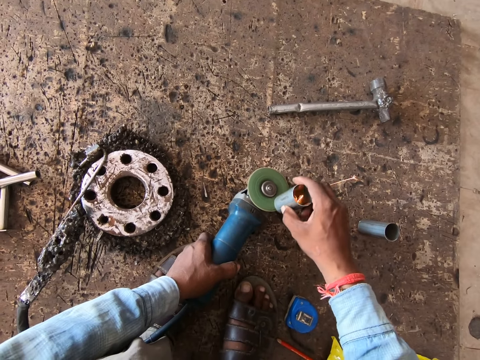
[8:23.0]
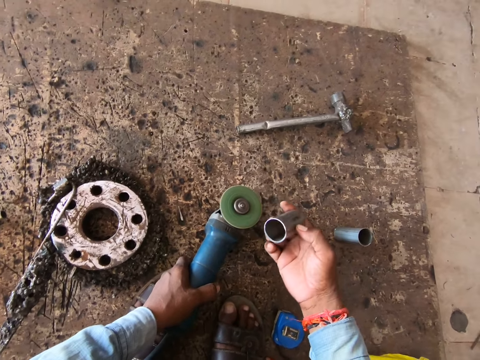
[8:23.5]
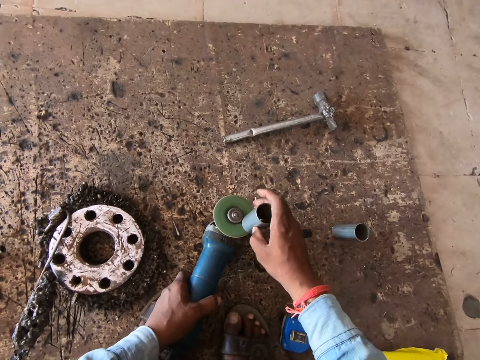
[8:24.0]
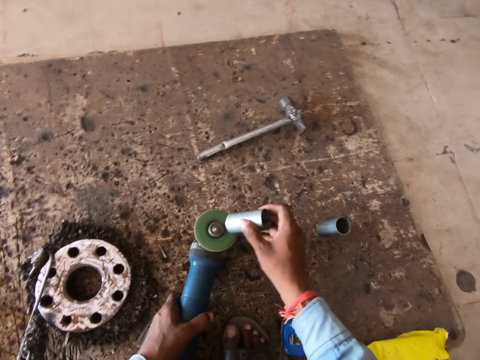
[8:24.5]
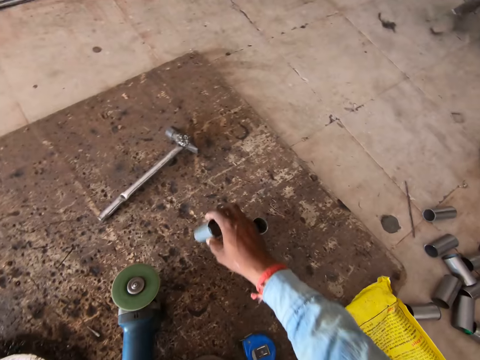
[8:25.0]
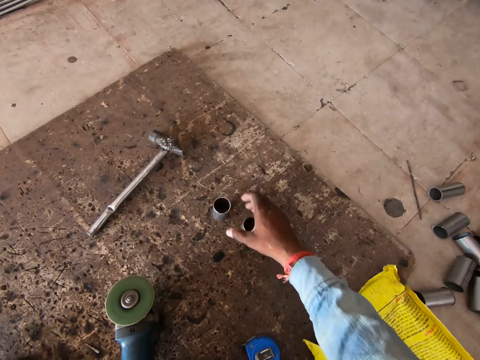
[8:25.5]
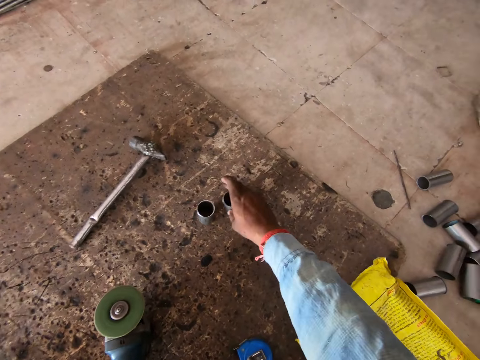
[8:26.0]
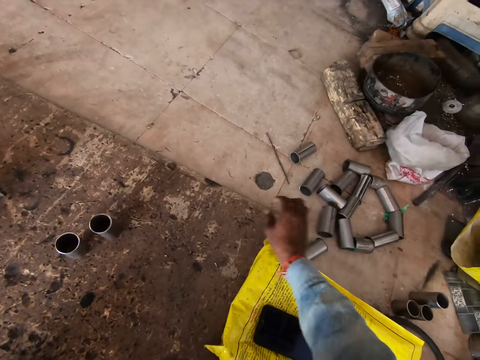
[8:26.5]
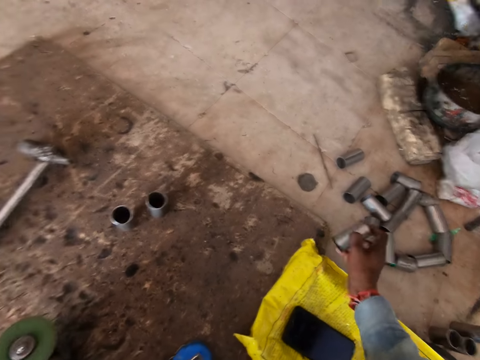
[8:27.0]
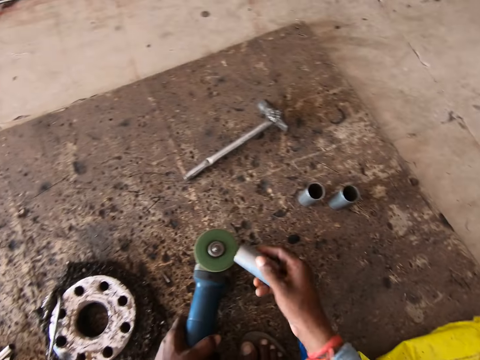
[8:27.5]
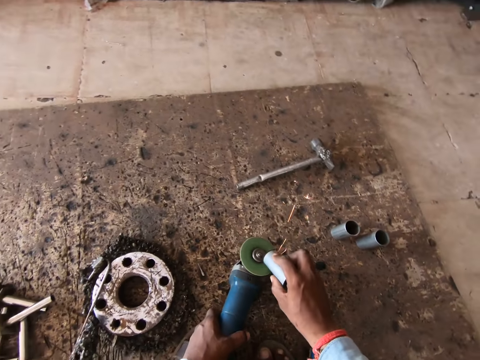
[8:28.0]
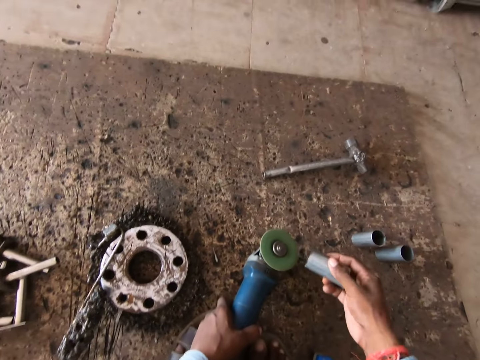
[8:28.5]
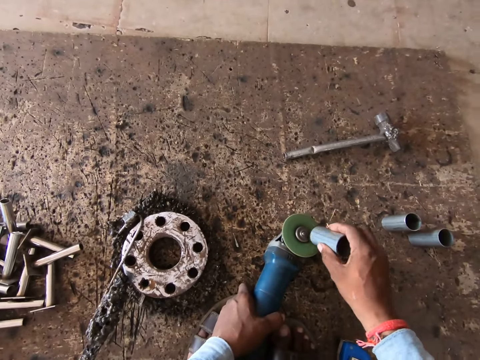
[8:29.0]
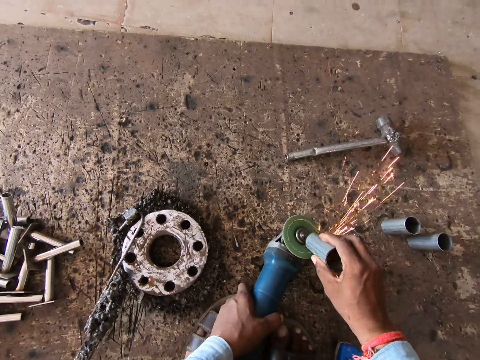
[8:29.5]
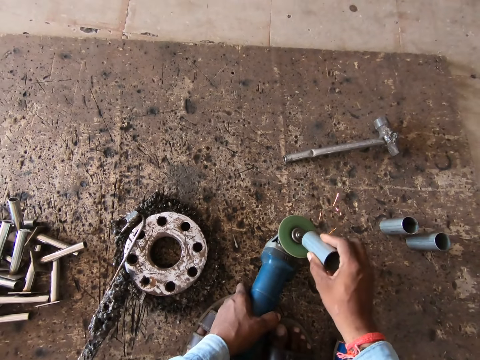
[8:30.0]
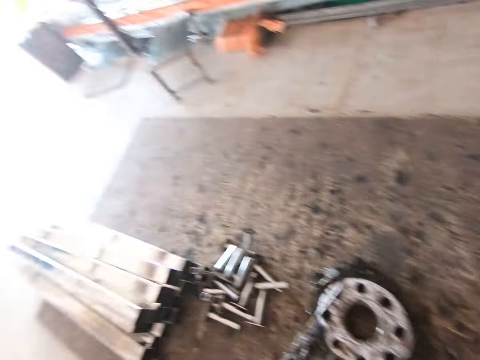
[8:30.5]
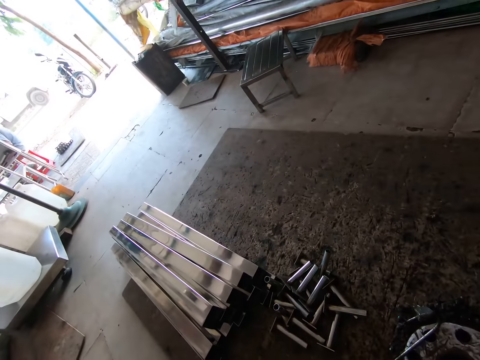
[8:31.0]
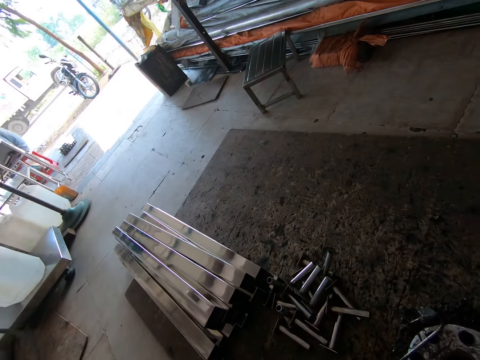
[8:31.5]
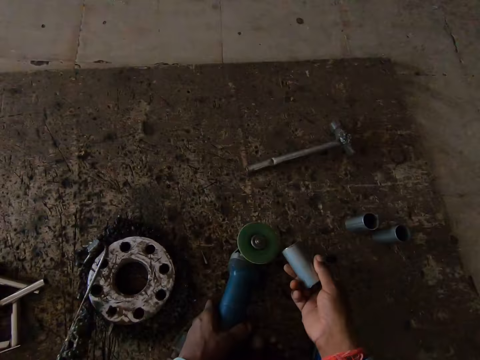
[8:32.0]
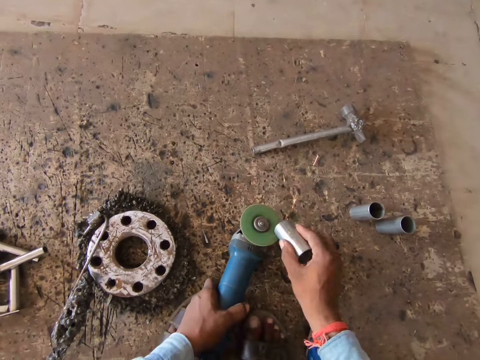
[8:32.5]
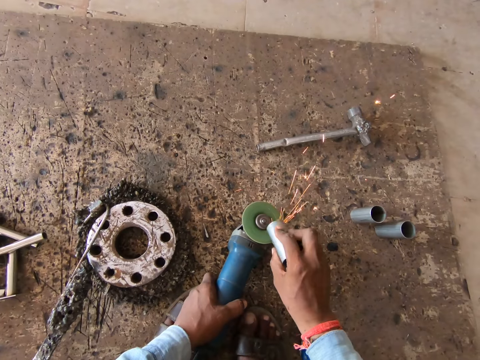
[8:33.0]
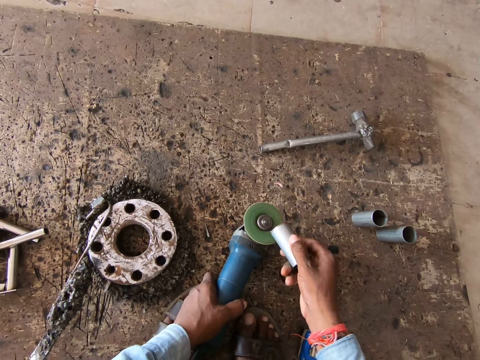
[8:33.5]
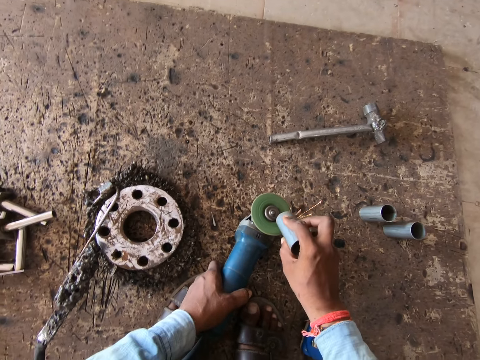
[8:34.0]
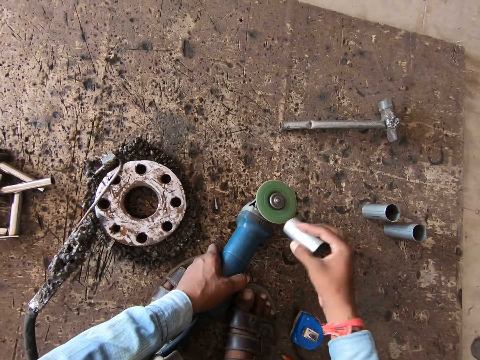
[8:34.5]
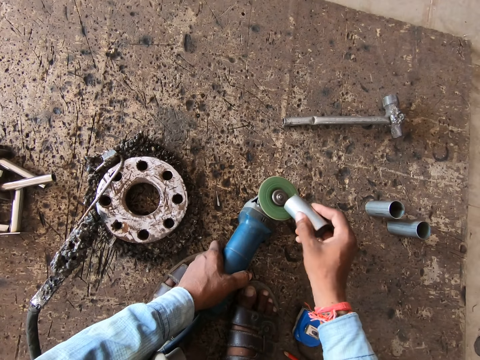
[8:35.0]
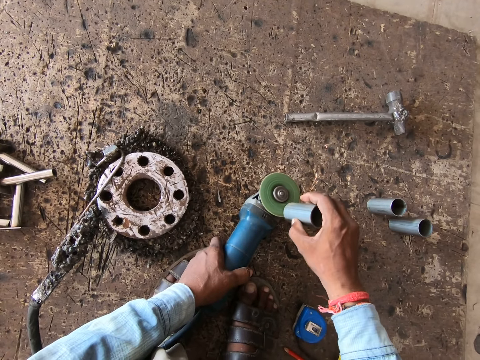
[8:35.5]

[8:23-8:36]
The camera wearer drops the polished cylindrical piece on the ground with his right hand. He picks up the cylindrical piece of metal from the ground with his right hand. He drops the cylindrical piece of metal on the ground with his right hand. He picks up the cylindrical piece of metal from the ground with his right hand. He polishes the cylindrical piece of metal in his right hand with the hand polisher in his left hand. He welds the metal on the grinding machine.

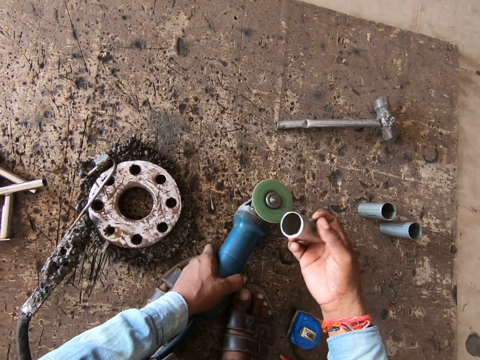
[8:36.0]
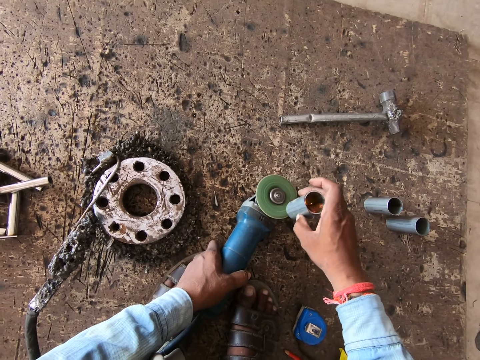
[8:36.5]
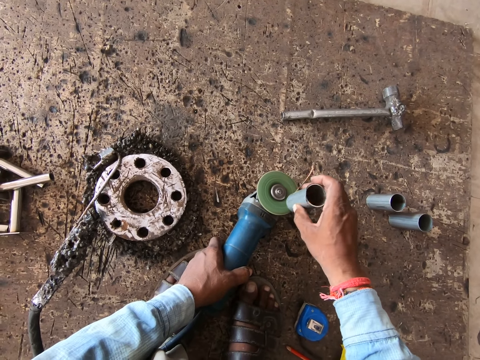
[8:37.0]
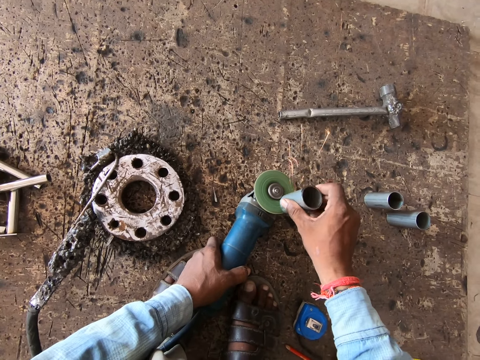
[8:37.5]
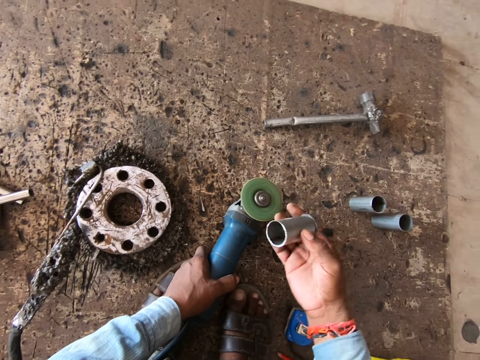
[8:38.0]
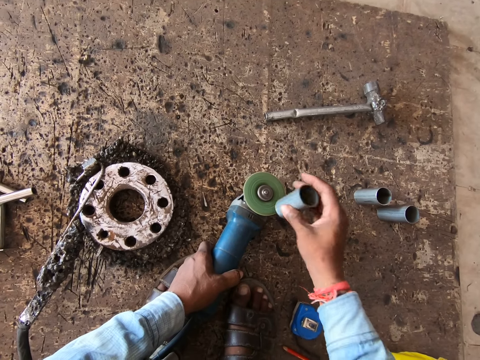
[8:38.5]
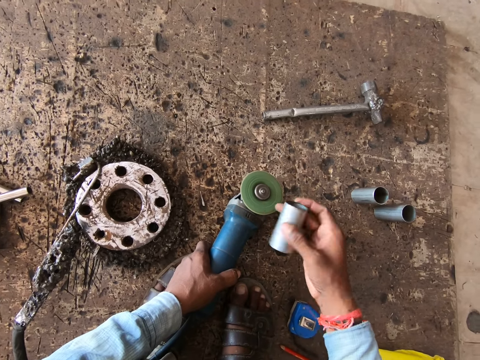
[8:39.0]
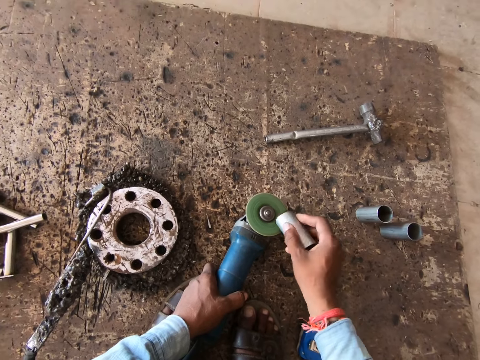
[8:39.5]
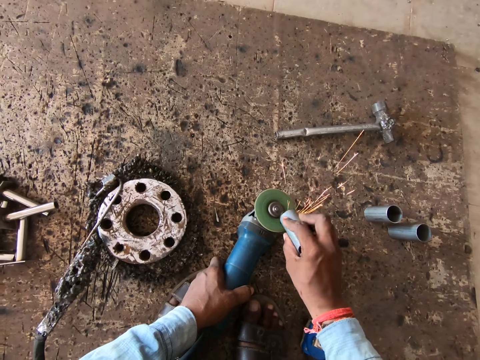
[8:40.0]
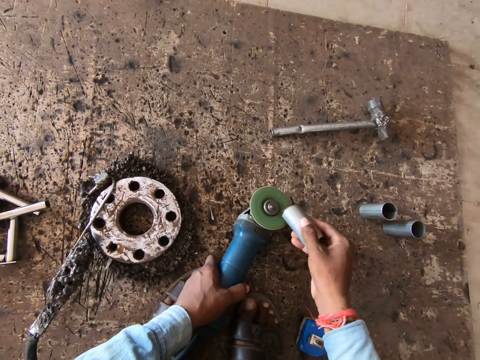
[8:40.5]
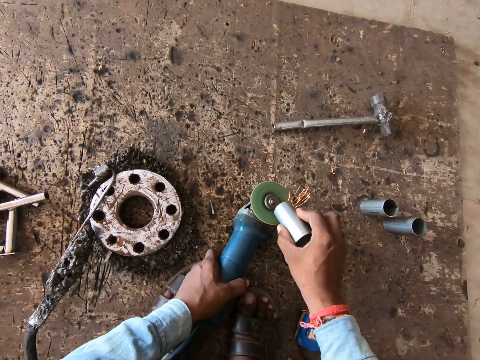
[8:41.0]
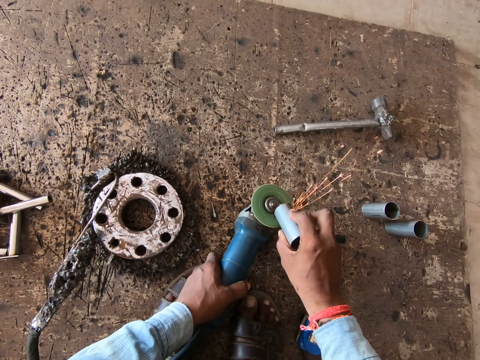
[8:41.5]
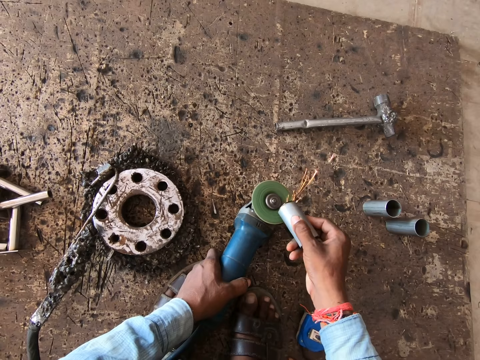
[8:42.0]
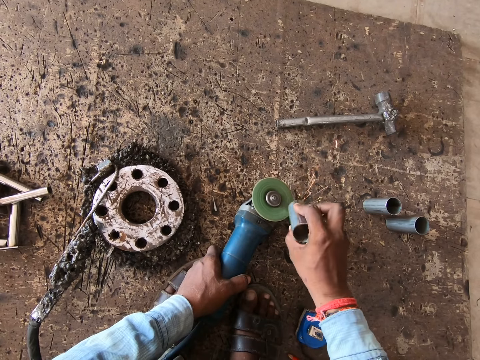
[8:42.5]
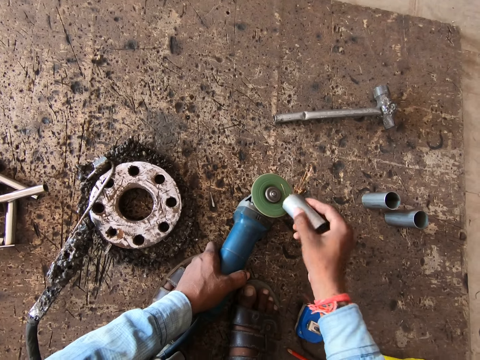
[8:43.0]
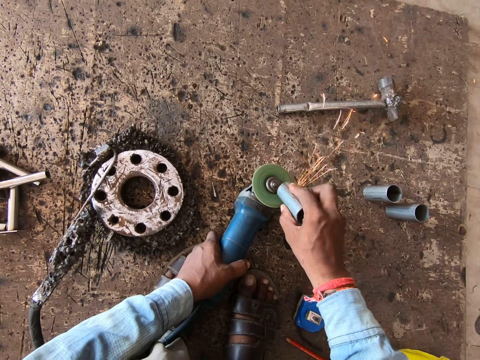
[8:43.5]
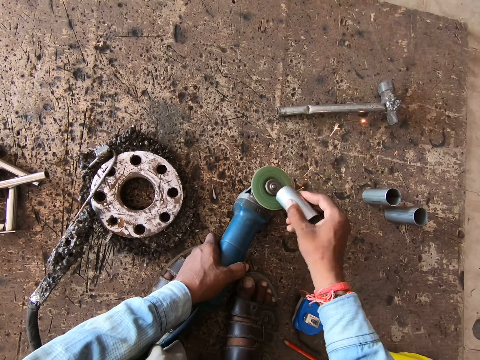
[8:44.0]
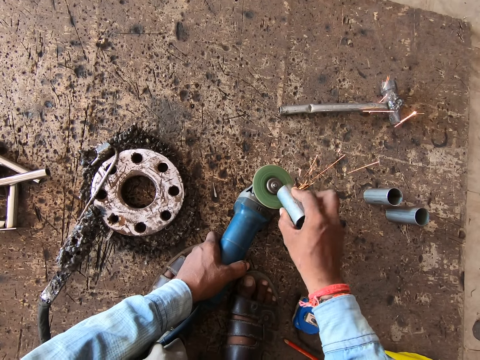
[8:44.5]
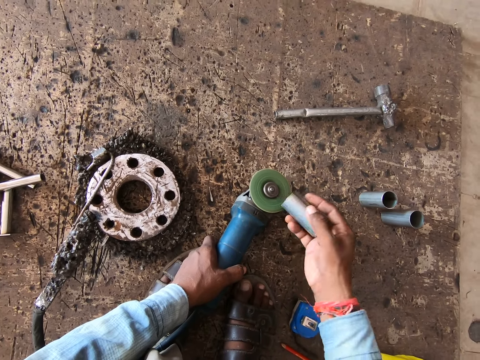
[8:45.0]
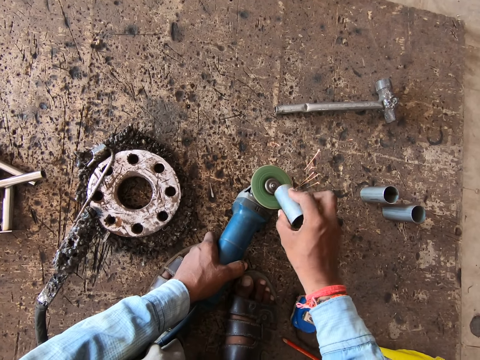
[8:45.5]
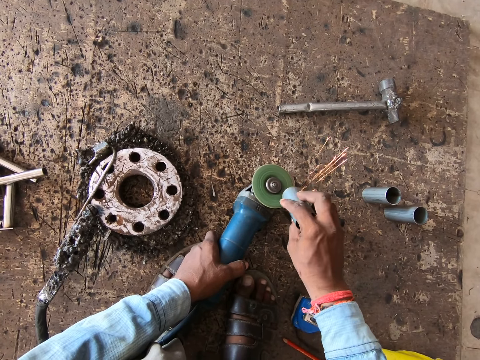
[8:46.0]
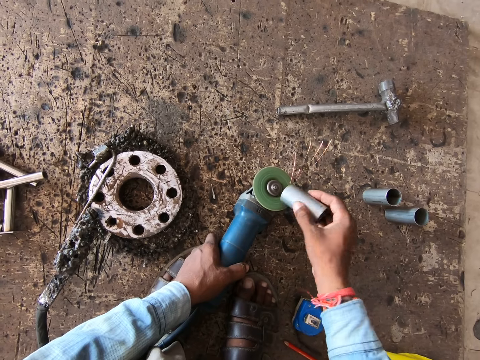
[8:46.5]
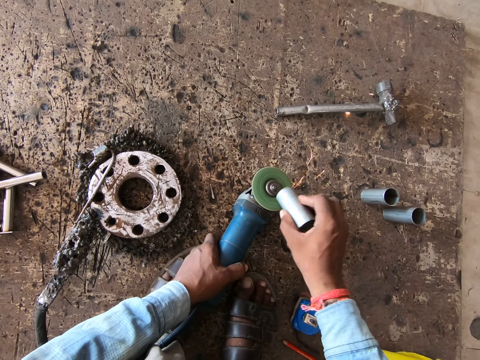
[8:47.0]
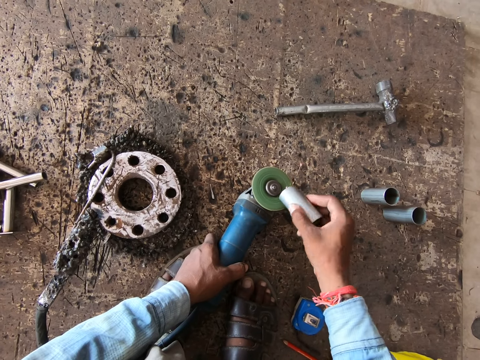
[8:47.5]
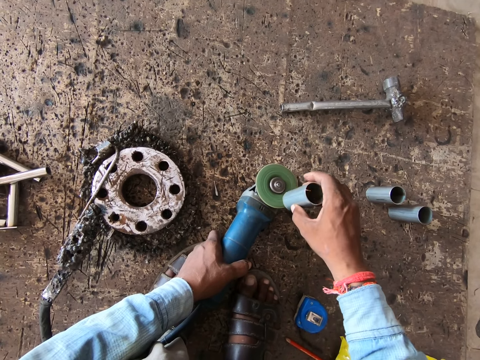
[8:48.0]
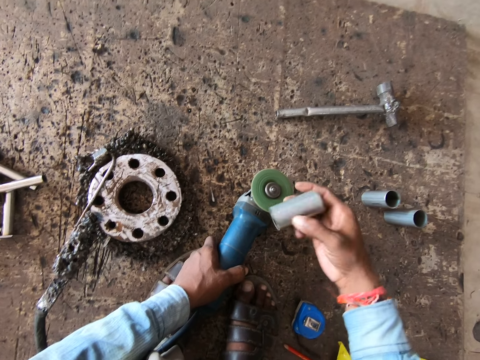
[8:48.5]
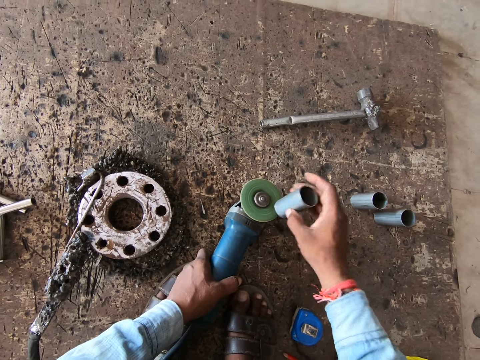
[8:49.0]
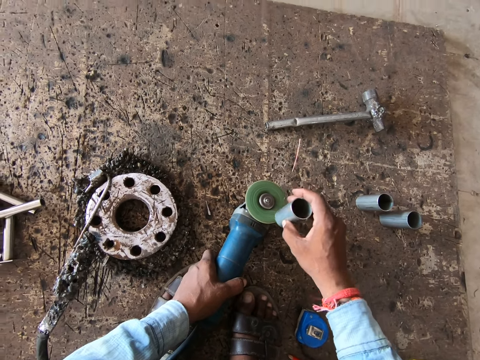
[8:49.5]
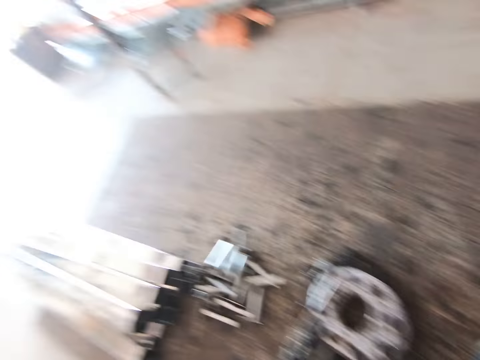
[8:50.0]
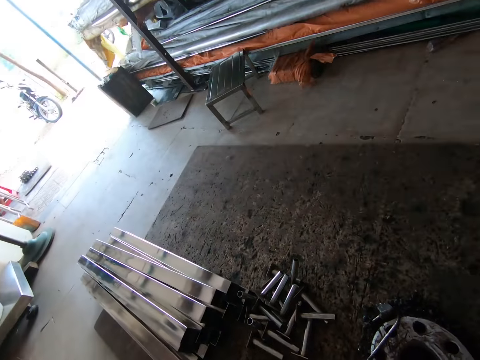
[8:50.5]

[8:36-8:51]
The camera wearer flips the cylindrical piece of metal with his right hand. He polishes the cylindrical piece of metal in his right hand with the hand polisher in his left hand.
